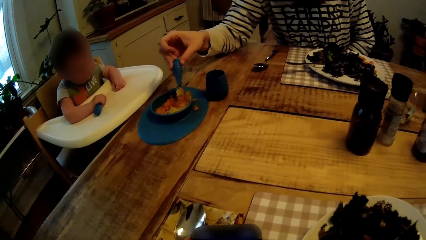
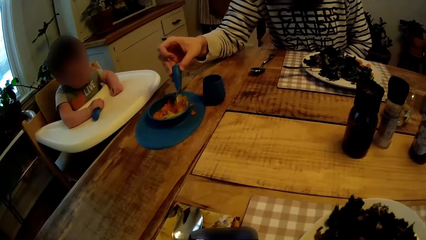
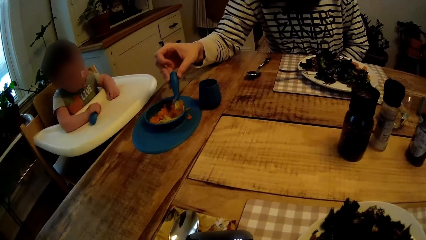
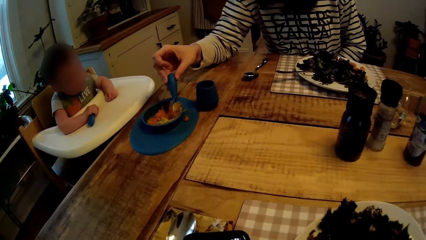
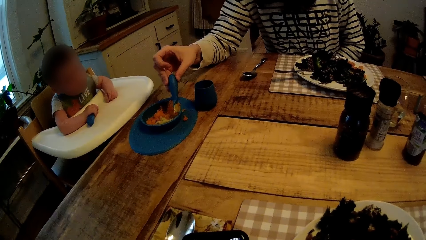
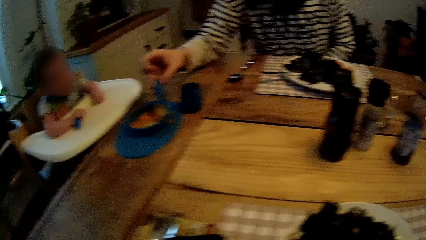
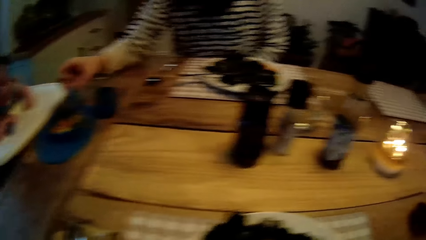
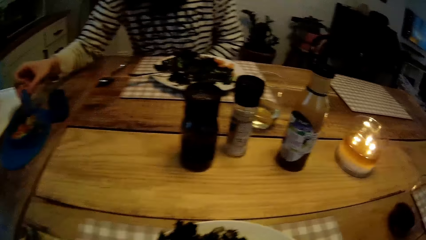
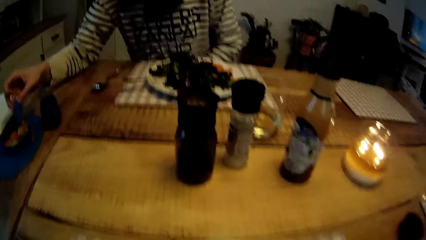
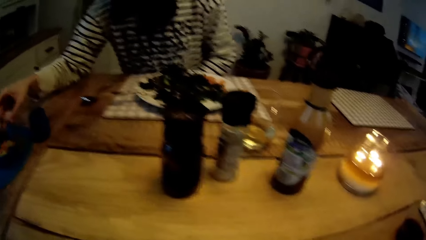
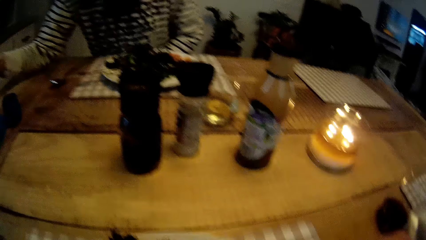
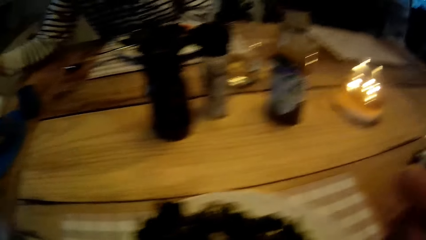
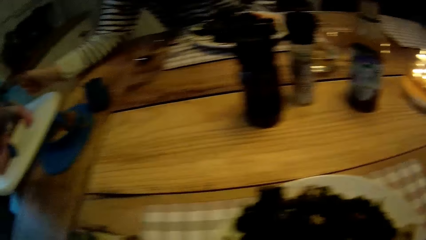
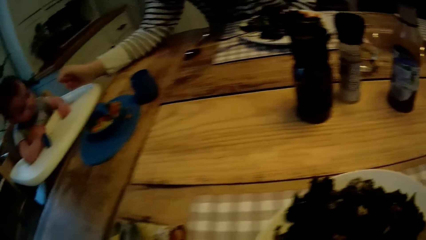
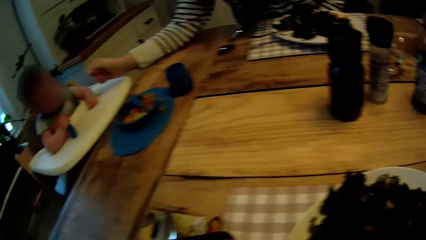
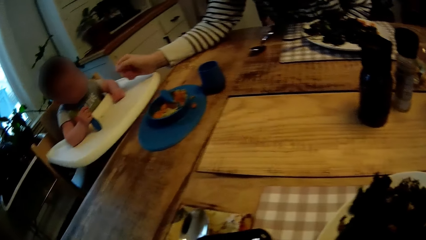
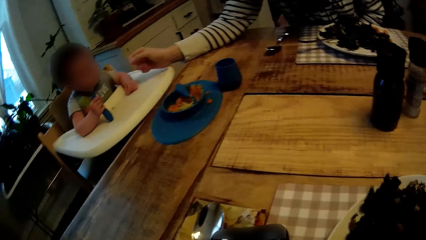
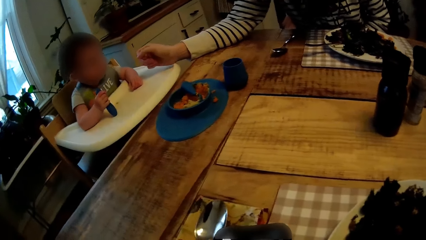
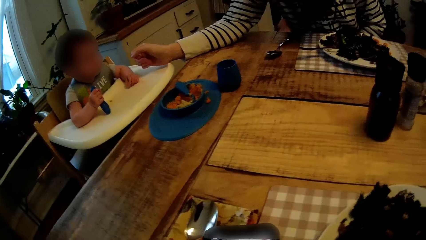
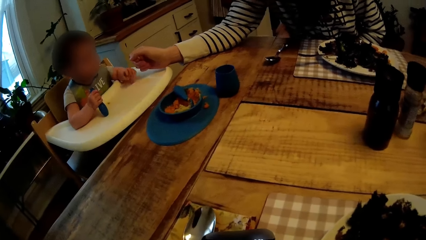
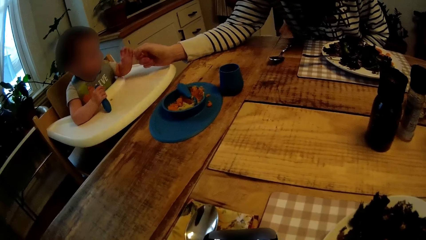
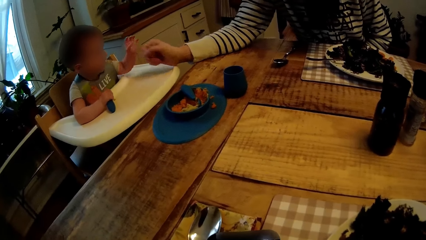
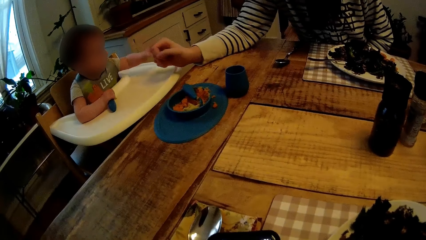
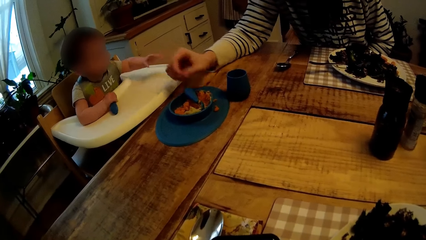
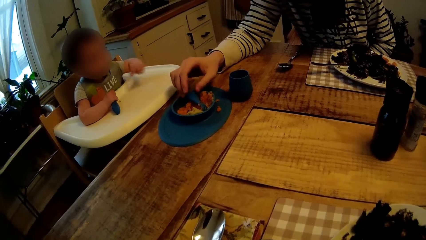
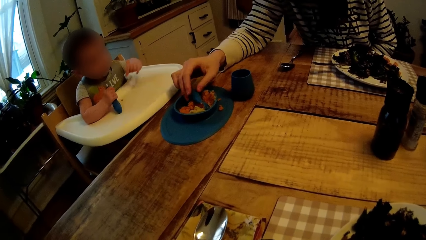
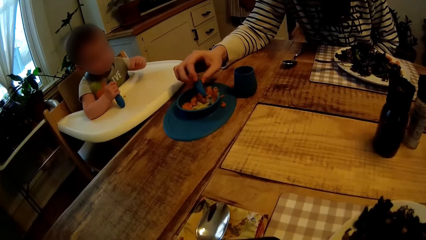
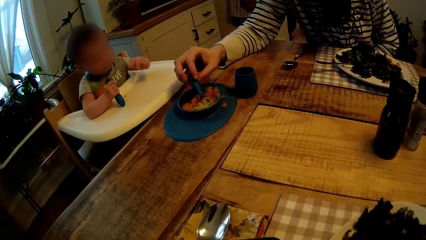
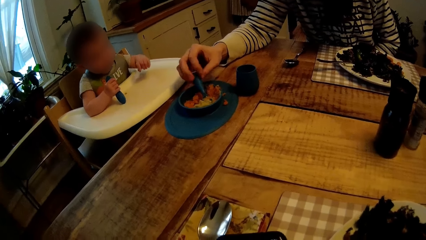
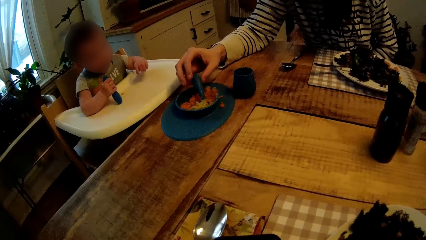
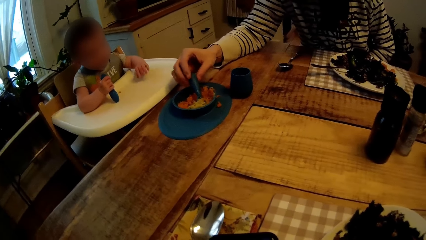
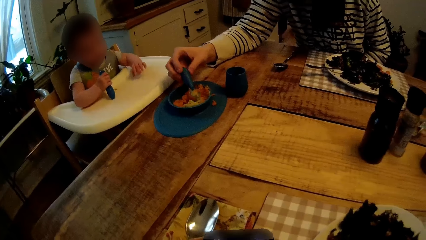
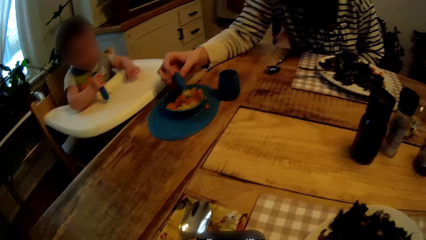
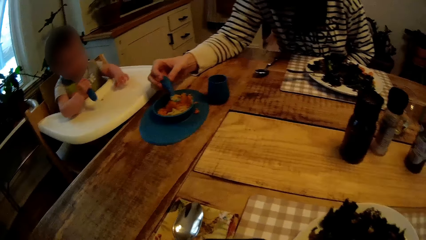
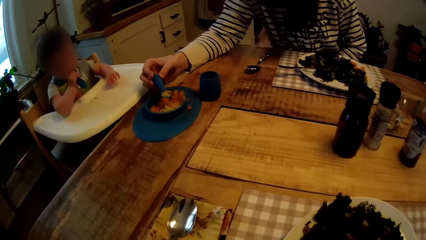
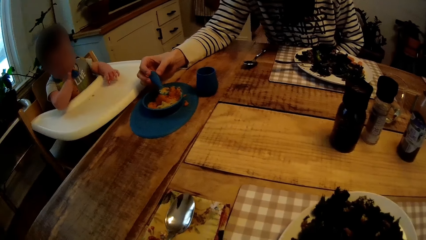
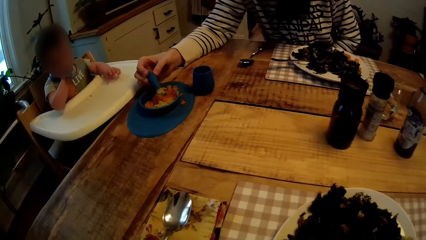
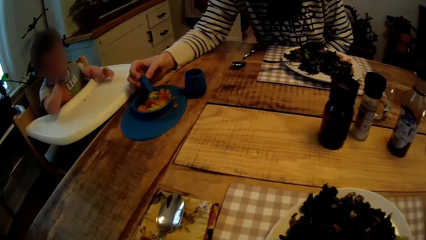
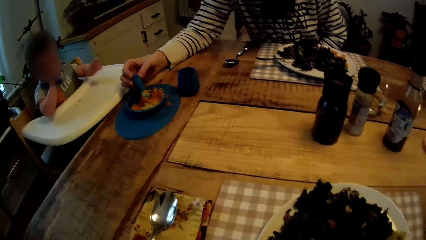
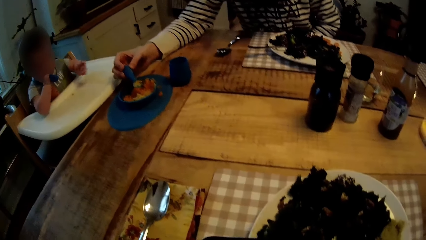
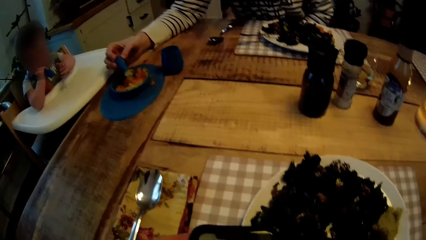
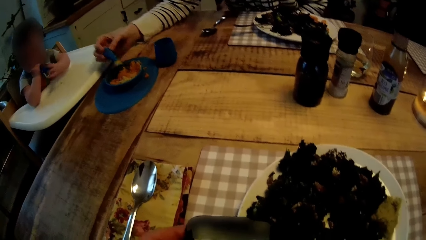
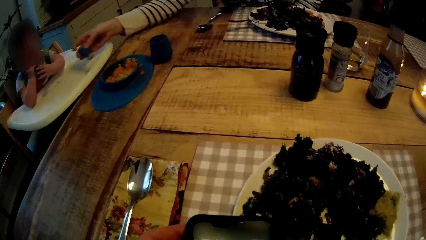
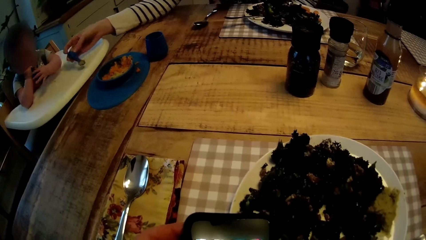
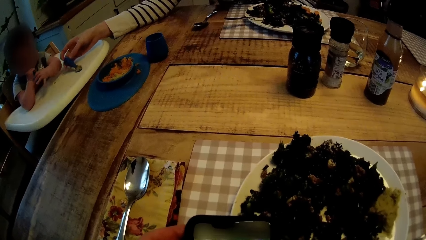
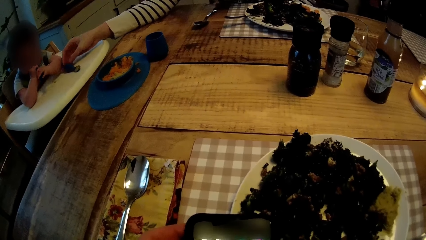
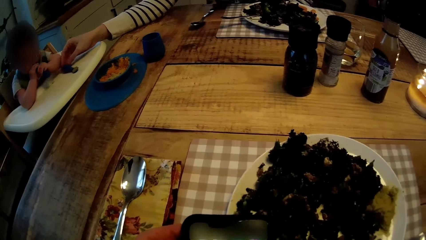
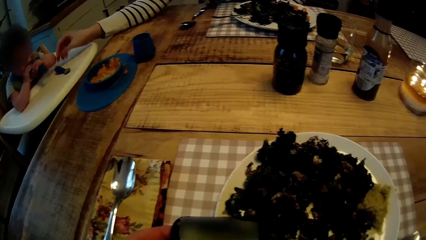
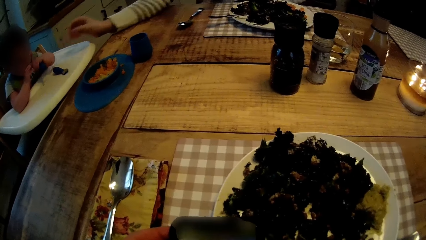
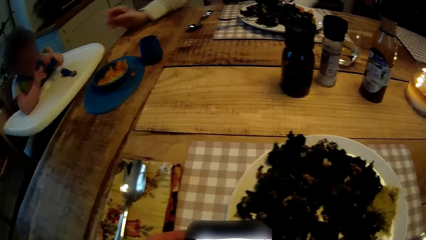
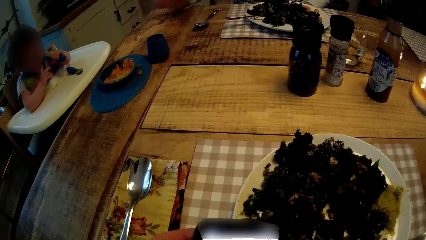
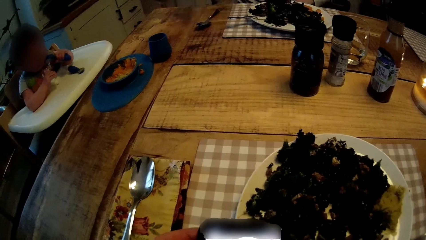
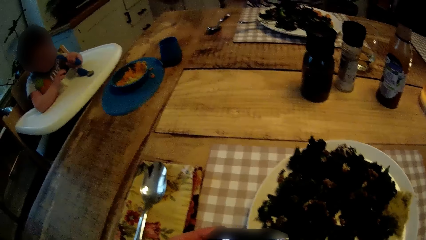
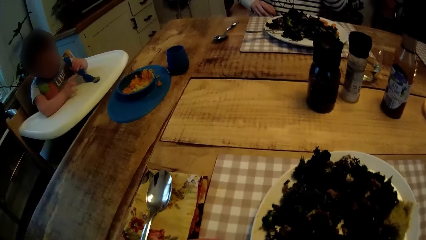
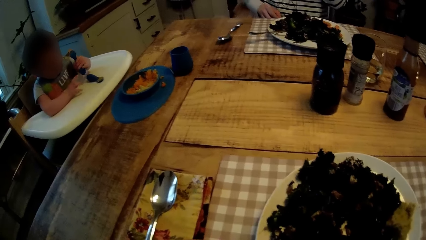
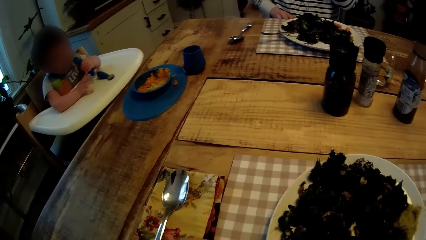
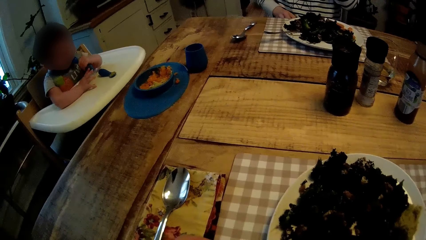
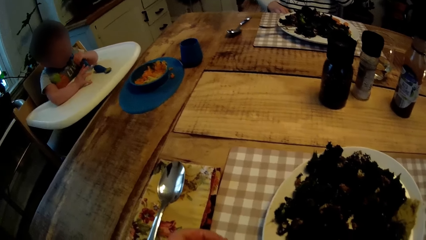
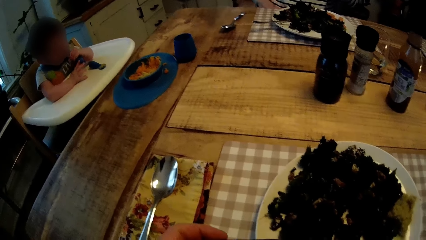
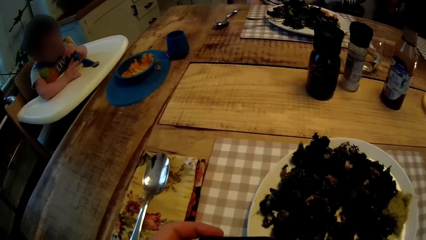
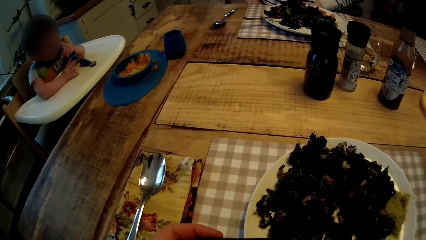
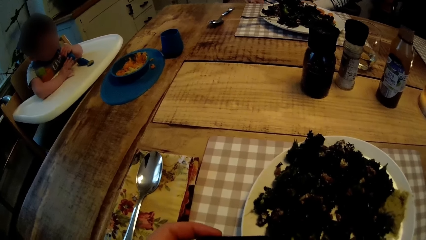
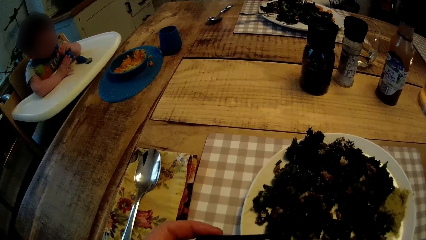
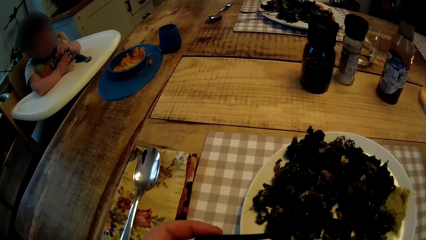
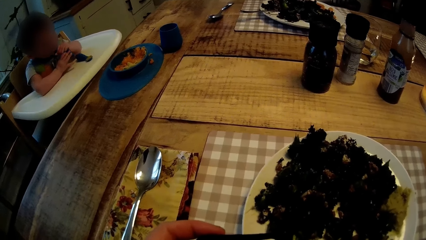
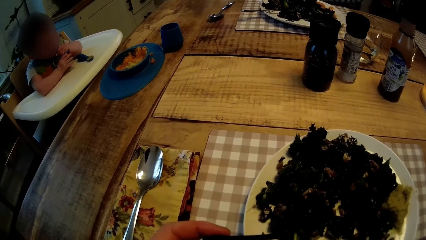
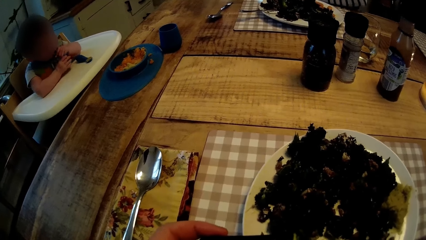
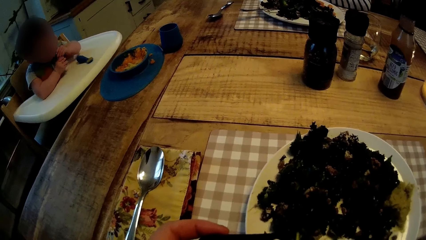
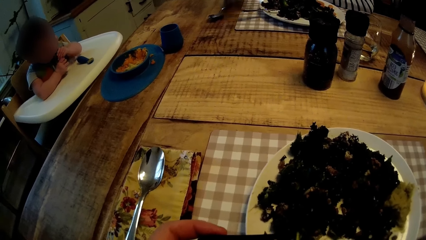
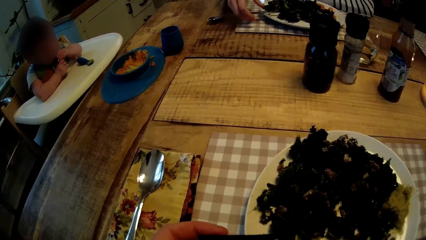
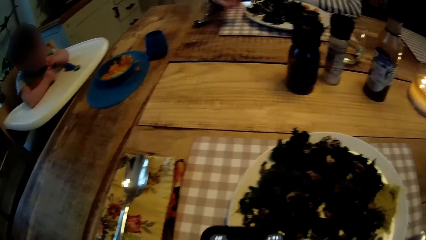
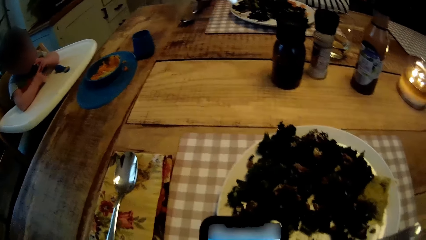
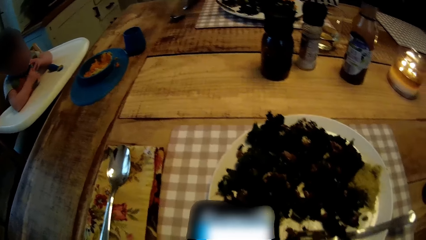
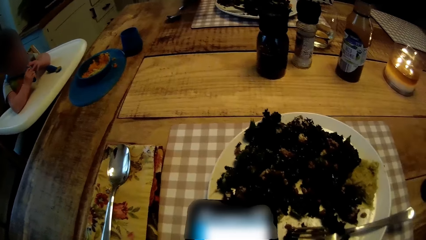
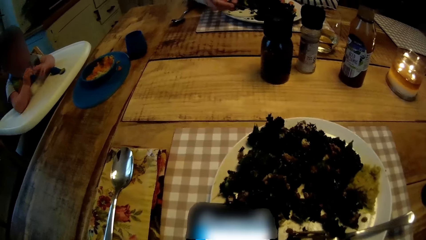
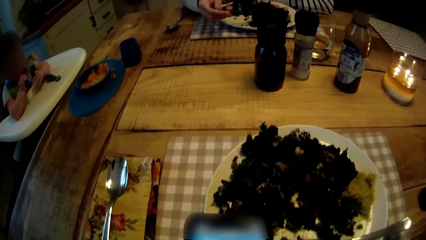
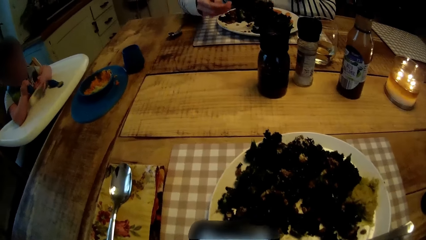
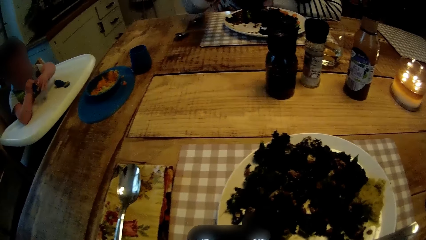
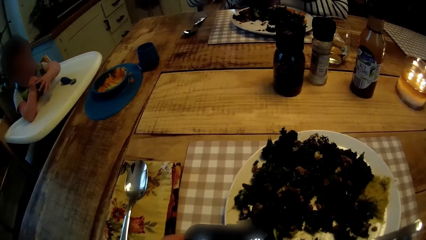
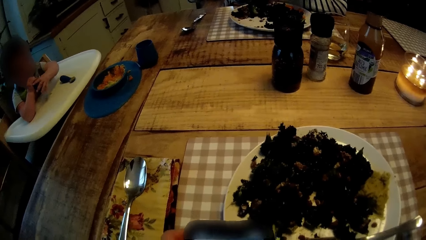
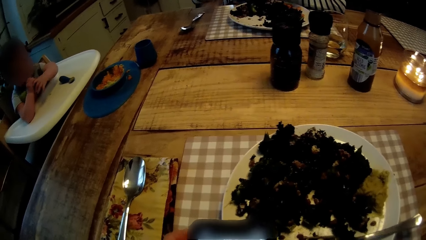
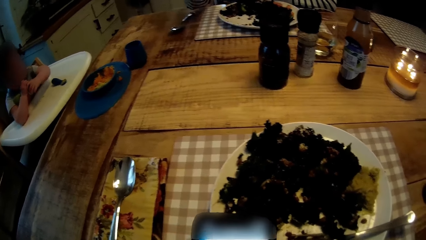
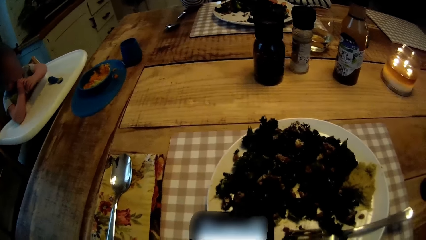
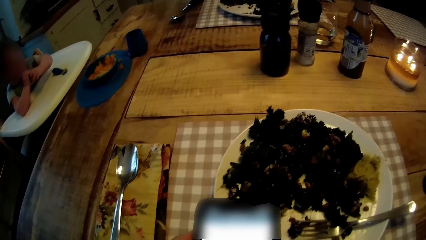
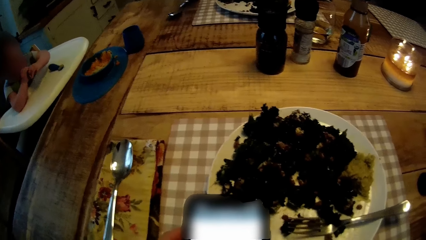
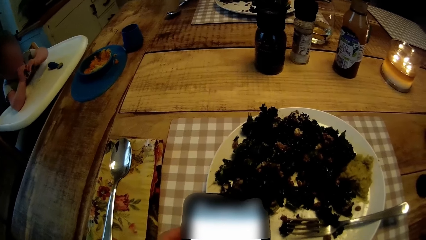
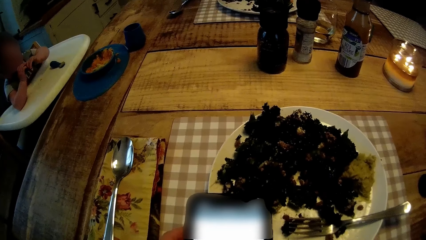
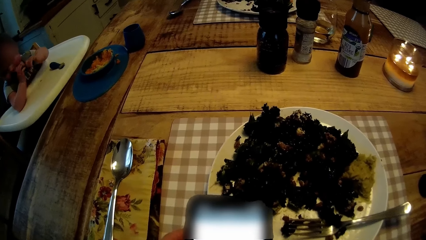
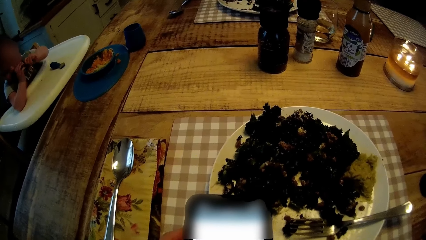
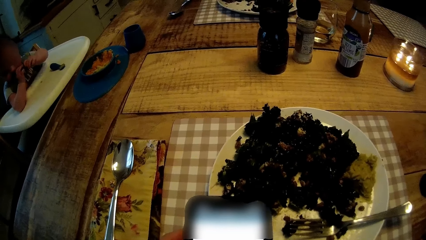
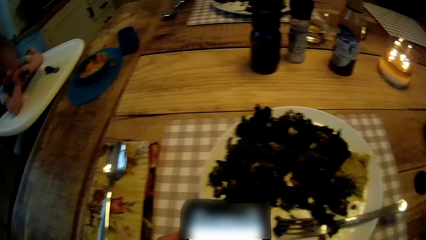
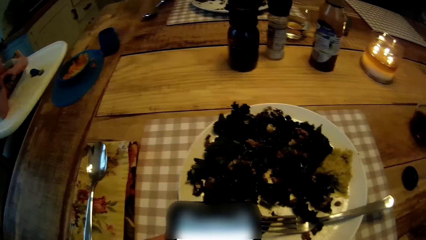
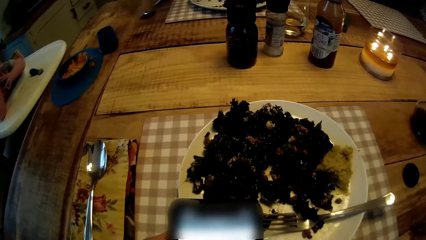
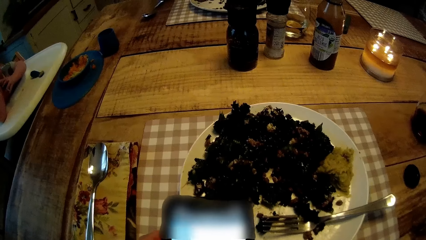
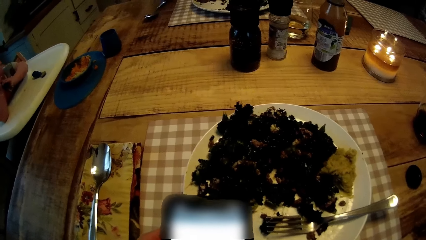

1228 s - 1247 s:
The woman drops the spoon on the high chair with her right hand. The woman eats some veggies from the plate on the table with the fork in her right hand.
